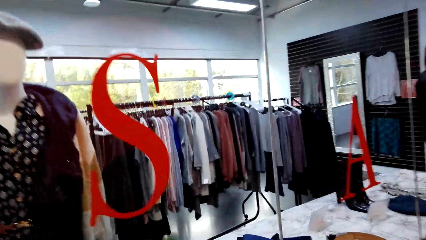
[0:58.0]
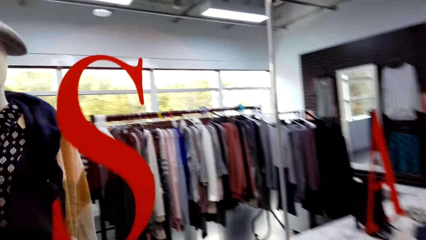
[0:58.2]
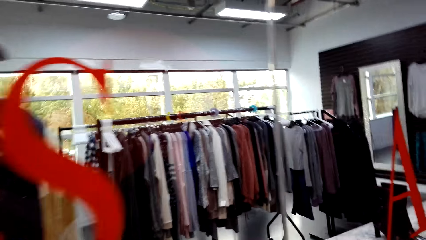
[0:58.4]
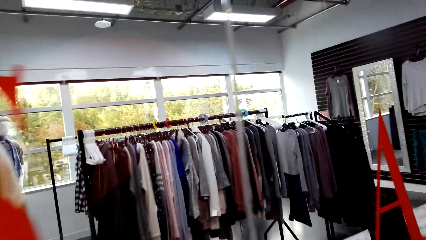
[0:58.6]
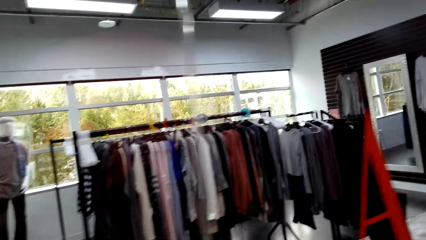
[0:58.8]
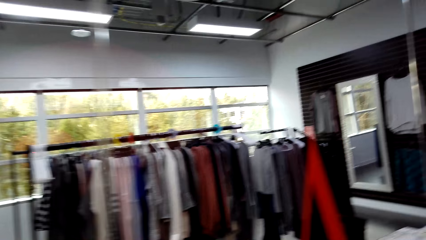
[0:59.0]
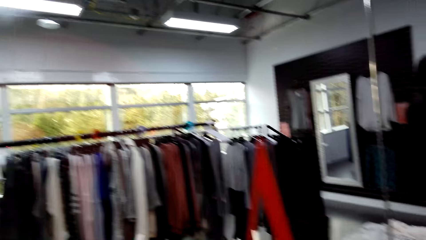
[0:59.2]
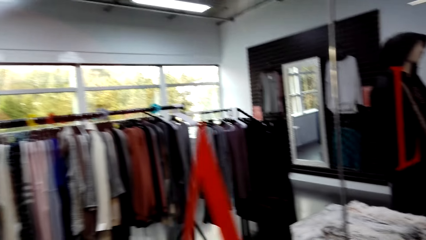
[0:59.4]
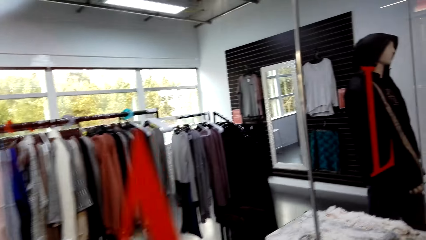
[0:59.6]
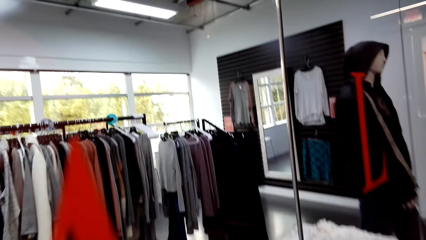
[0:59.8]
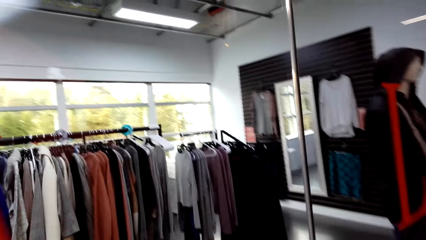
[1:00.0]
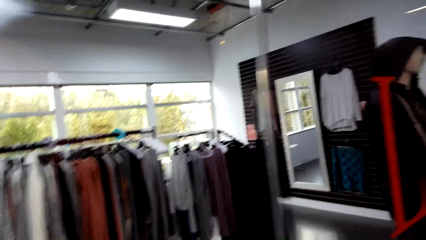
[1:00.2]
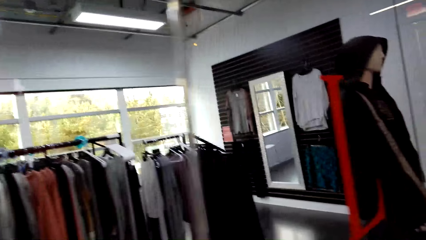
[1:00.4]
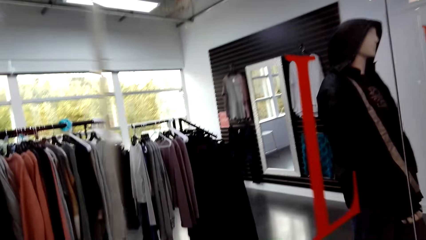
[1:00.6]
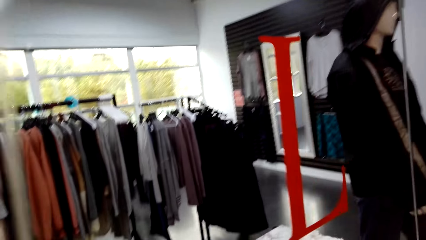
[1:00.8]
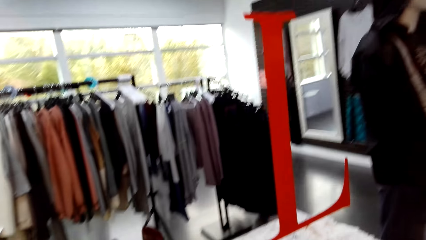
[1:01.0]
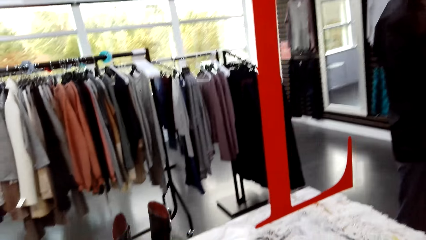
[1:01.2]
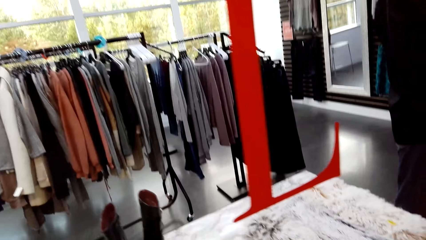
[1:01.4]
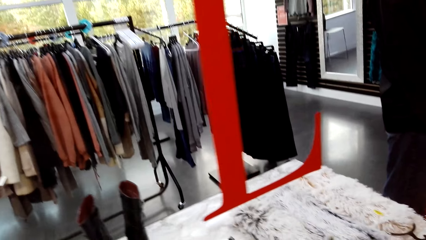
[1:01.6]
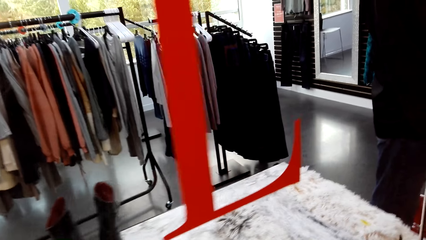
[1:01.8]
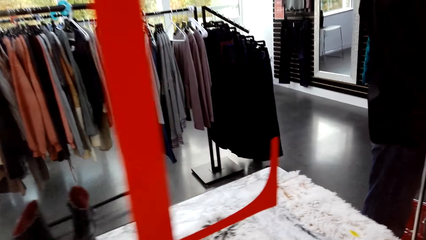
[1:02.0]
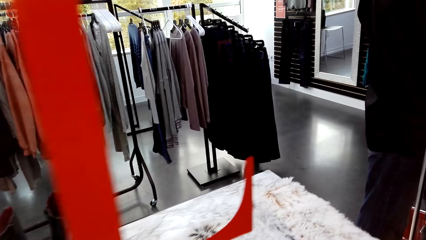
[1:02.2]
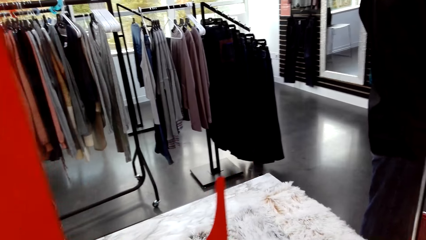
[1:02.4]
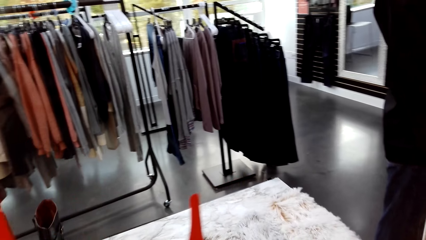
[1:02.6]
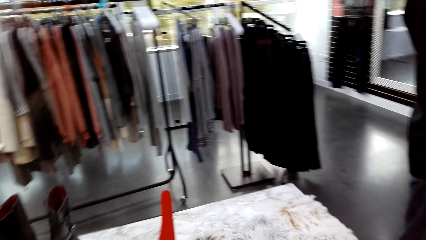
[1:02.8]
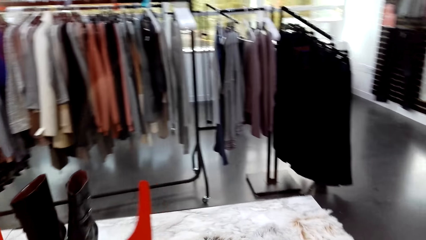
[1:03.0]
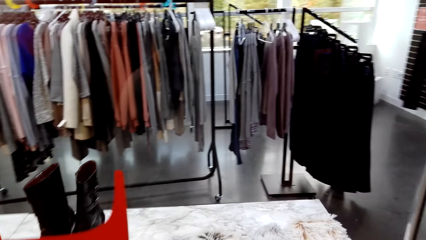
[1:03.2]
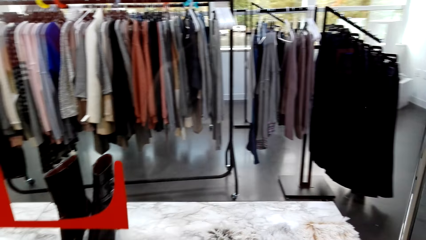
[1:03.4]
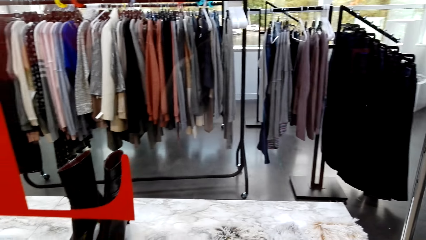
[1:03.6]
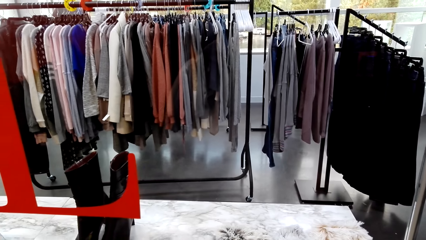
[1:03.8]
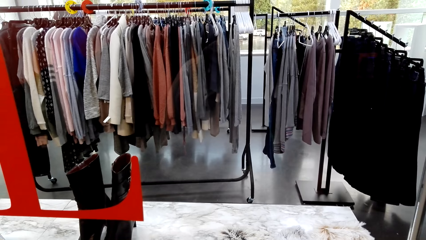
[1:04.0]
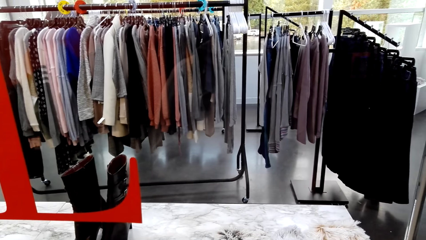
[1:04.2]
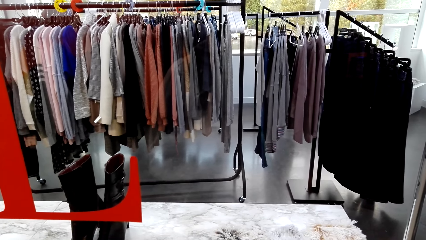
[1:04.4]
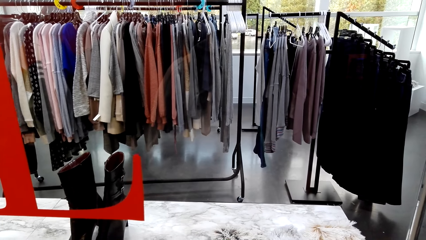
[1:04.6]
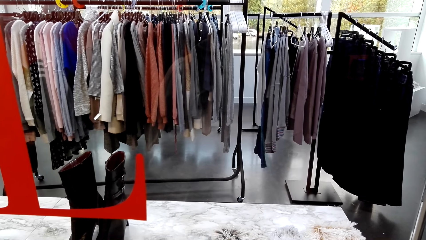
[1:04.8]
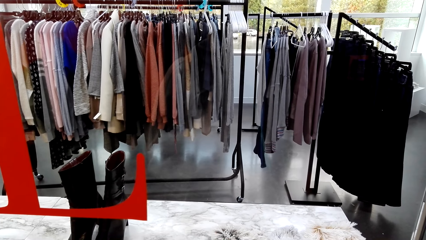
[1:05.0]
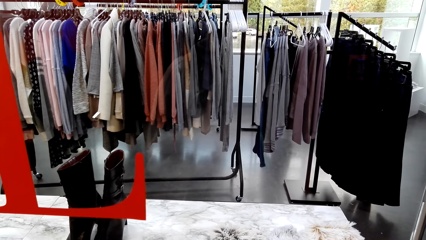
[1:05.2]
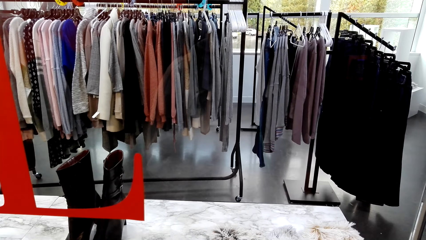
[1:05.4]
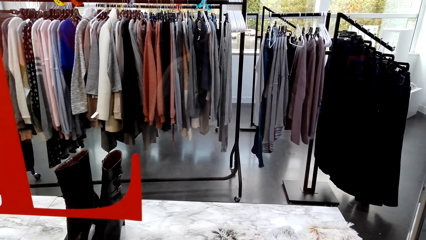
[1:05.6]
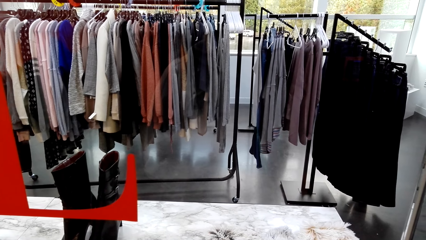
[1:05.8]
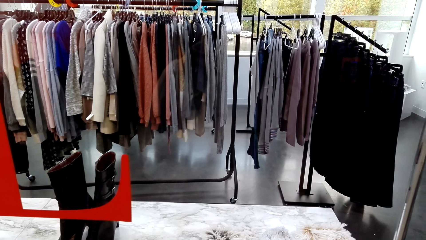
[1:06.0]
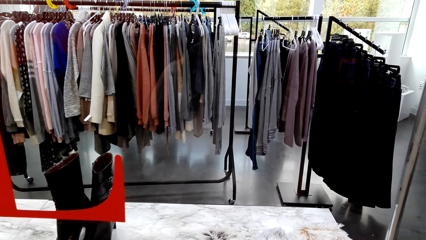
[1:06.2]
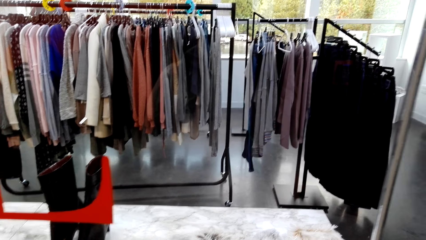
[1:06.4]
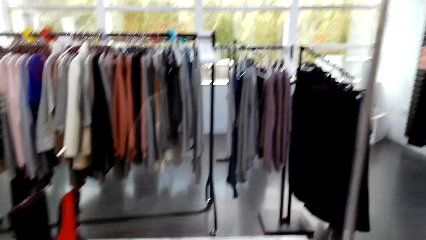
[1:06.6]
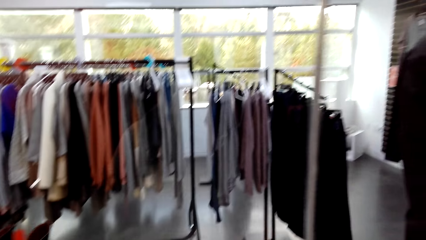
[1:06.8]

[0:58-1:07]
The camera wearer interacts with a man. They walk in the cloth shop and look at the display.

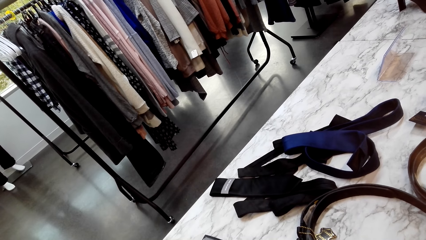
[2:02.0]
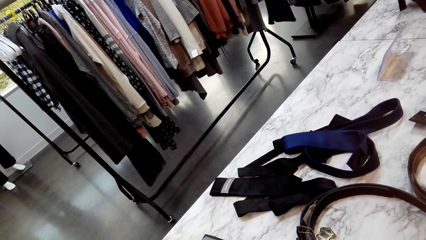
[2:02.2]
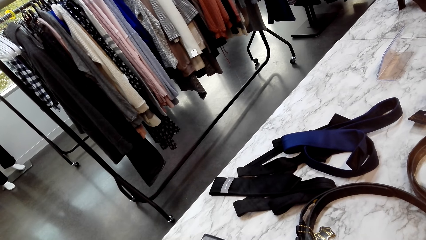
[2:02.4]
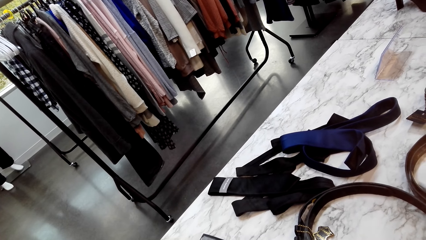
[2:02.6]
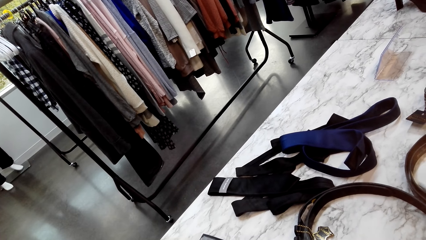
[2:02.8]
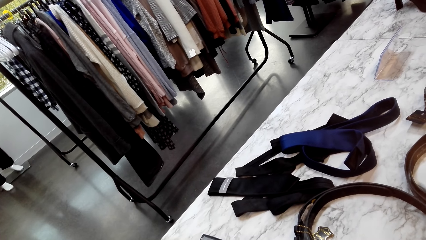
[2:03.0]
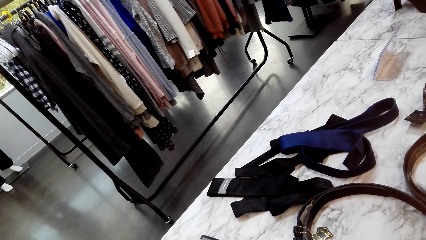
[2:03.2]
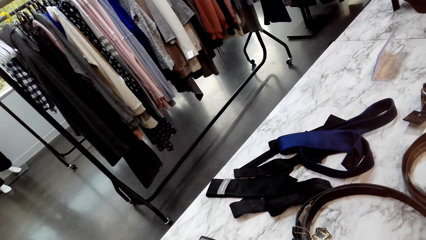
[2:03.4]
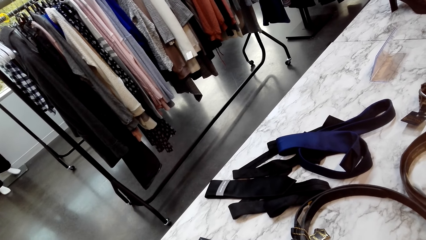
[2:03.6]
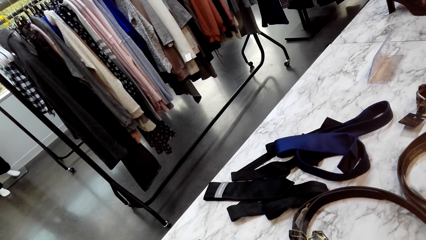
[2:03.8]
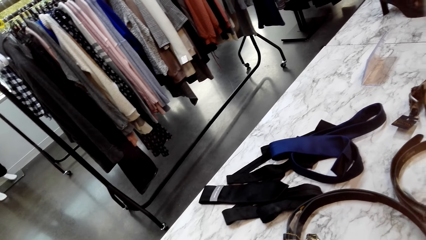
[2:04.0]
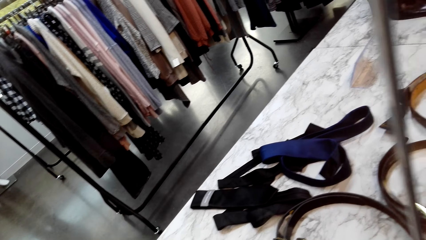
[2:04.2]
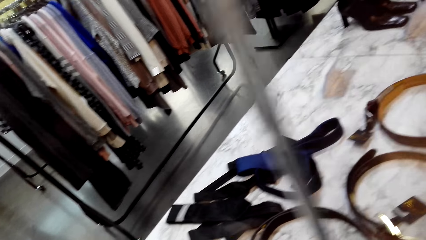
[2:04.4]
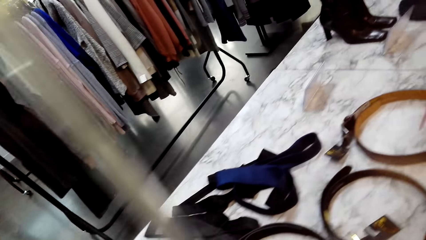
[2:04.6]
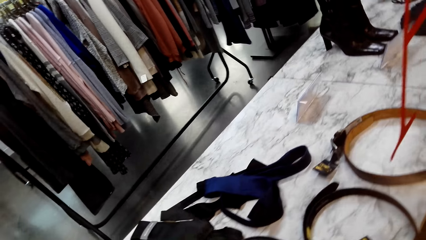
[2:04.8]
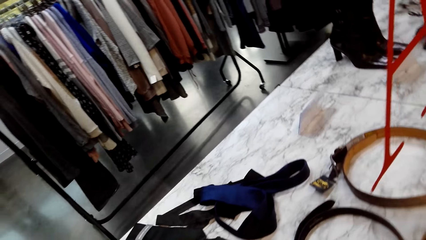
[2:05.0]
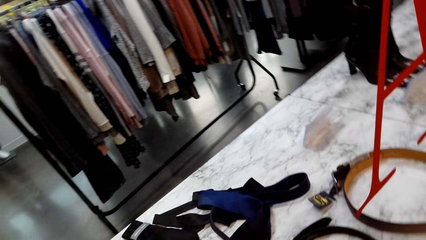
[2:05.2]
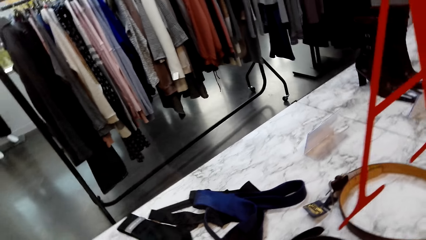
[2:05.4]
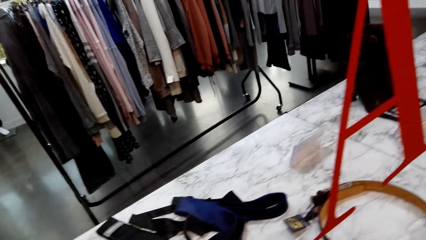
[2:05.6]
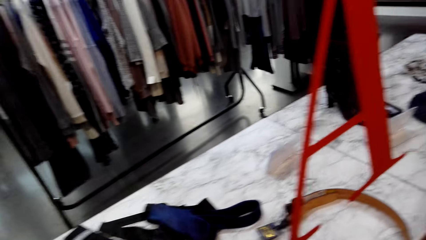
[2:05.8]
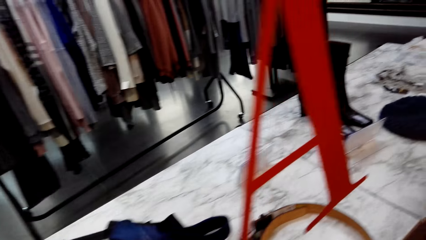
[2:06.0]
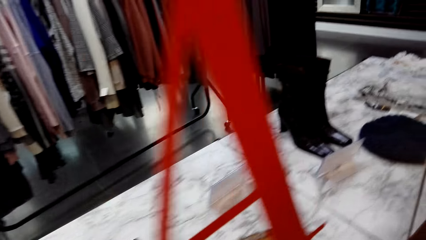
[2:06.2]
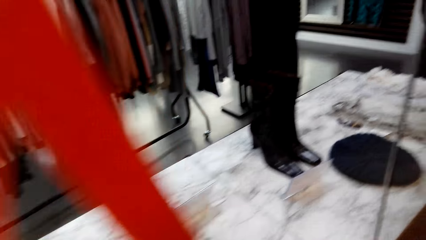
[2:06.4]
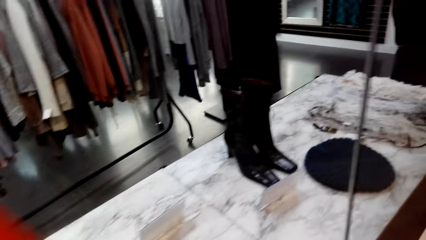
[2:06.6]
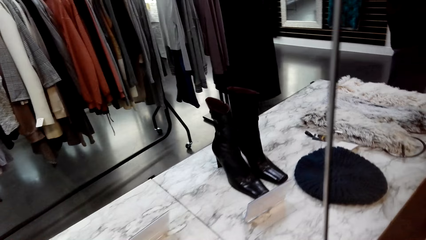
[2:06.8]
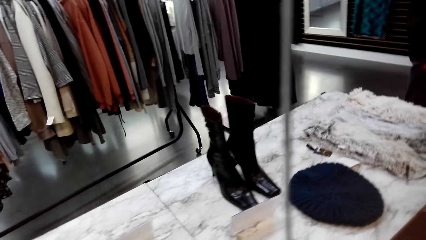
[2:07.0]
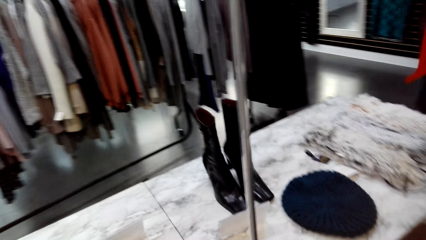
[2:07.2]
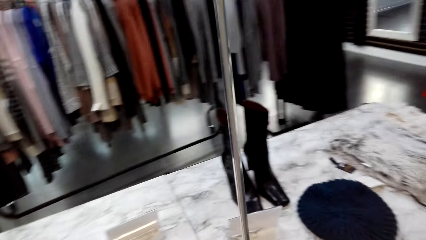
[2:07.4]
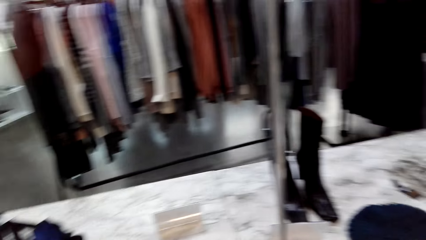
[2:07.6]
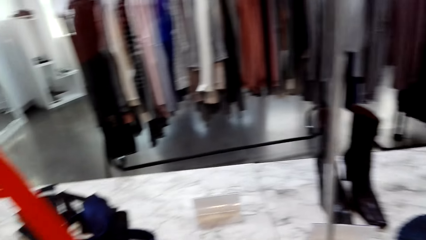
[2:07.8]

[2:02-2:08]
The camera wearer stands at the cloth shop. They walk in the cloth shop.
